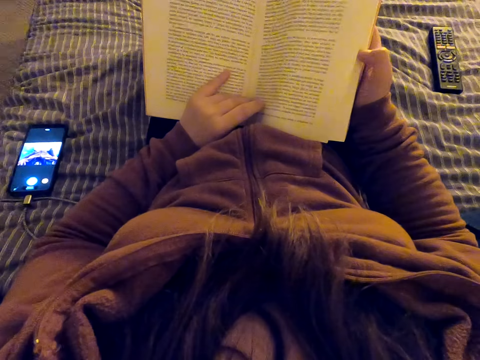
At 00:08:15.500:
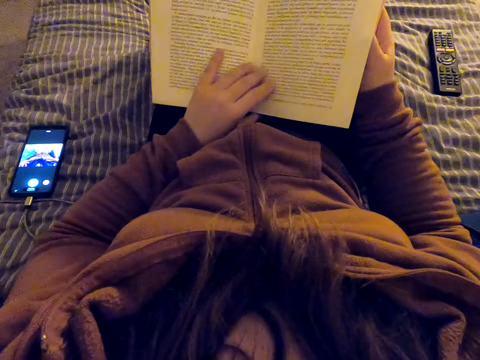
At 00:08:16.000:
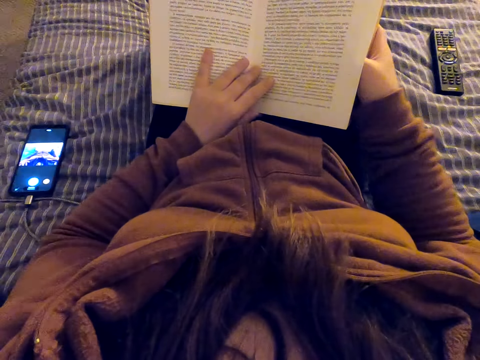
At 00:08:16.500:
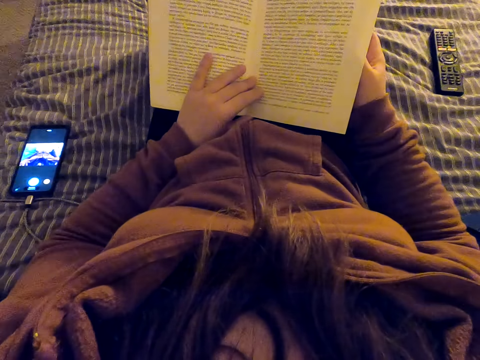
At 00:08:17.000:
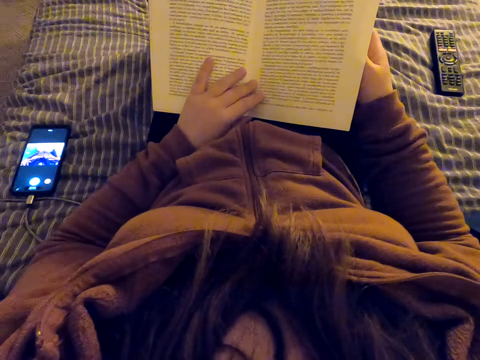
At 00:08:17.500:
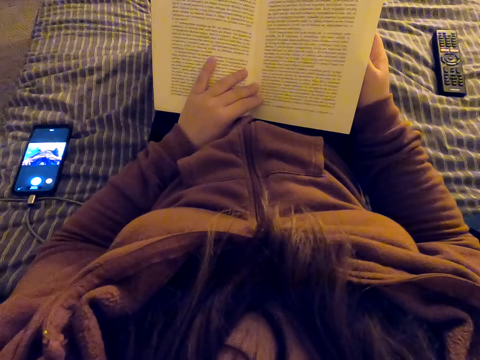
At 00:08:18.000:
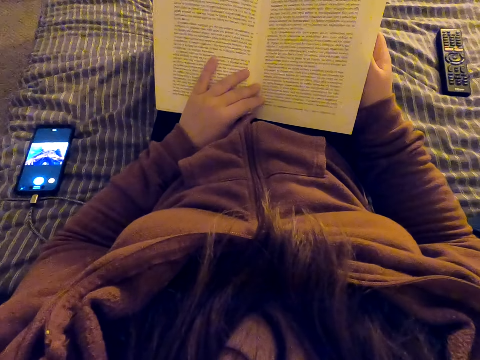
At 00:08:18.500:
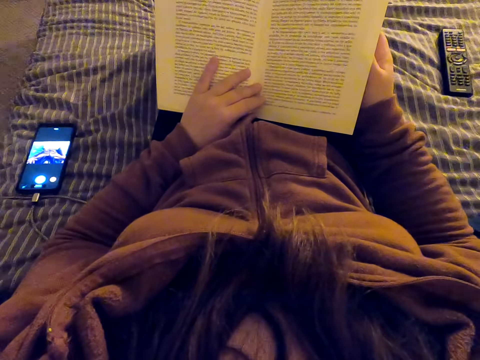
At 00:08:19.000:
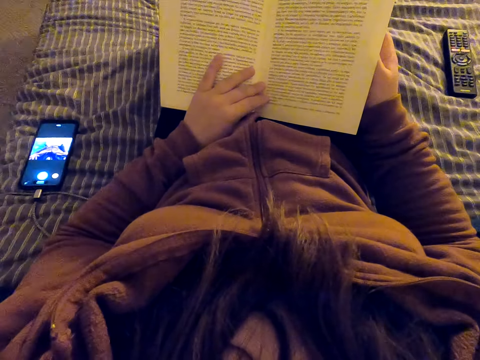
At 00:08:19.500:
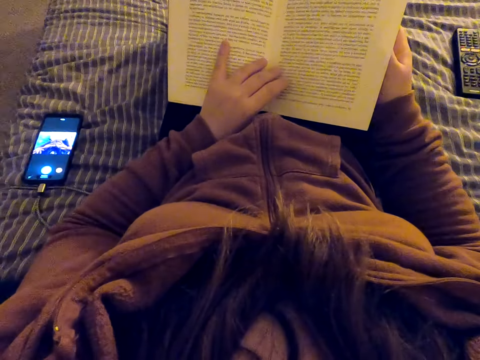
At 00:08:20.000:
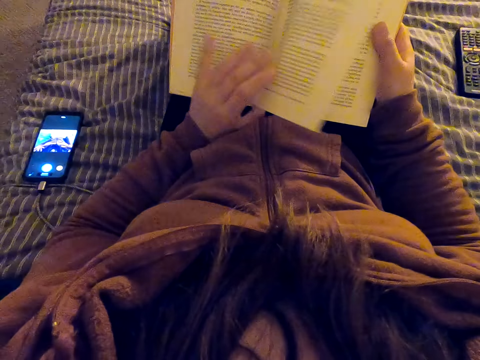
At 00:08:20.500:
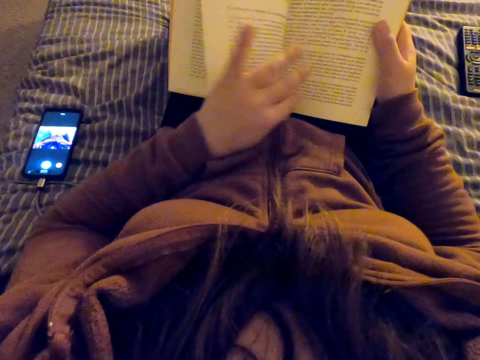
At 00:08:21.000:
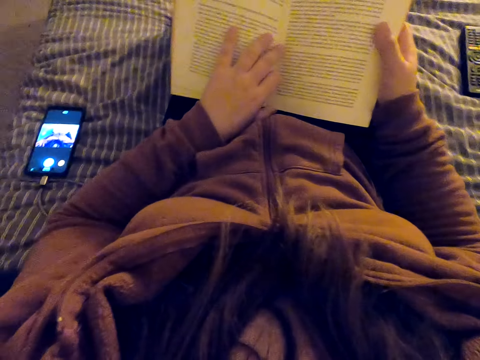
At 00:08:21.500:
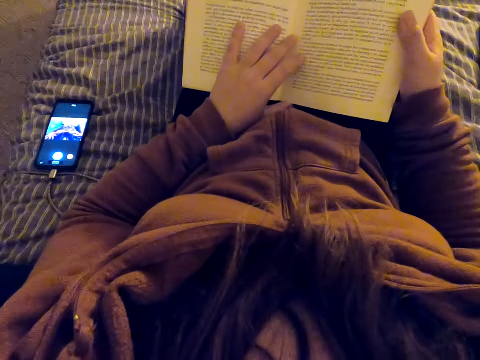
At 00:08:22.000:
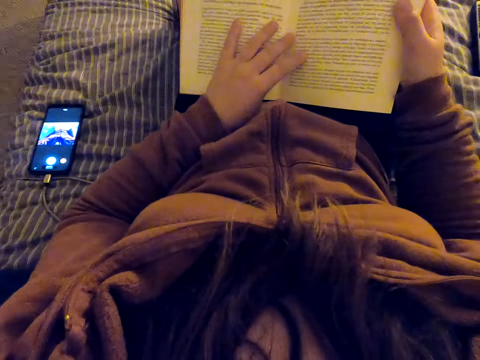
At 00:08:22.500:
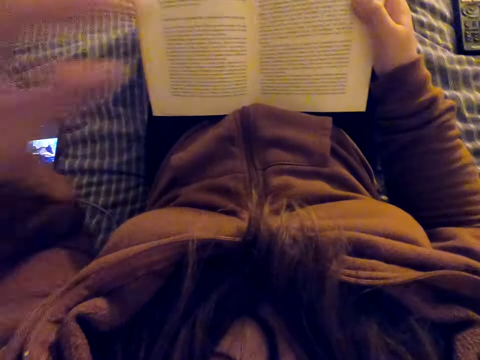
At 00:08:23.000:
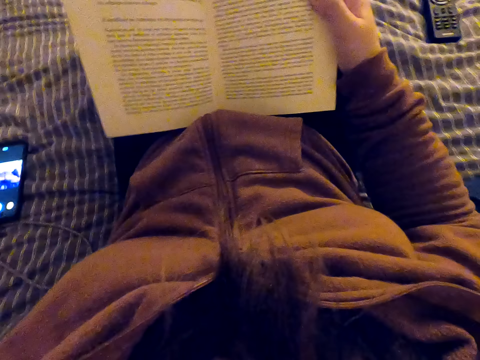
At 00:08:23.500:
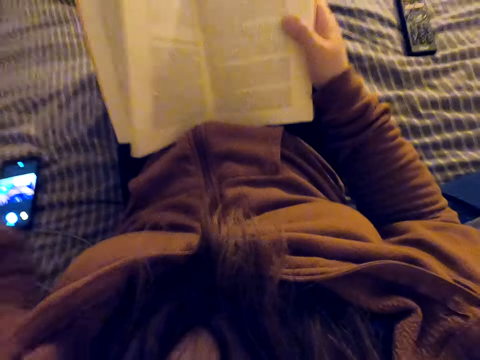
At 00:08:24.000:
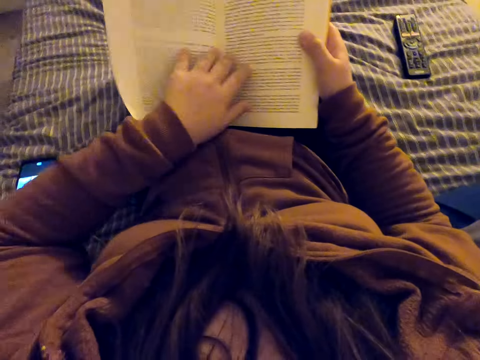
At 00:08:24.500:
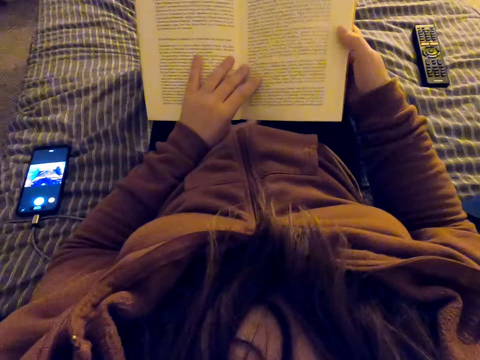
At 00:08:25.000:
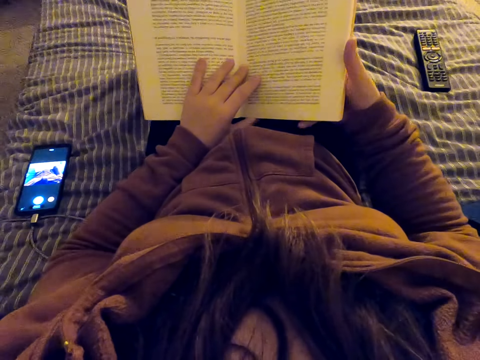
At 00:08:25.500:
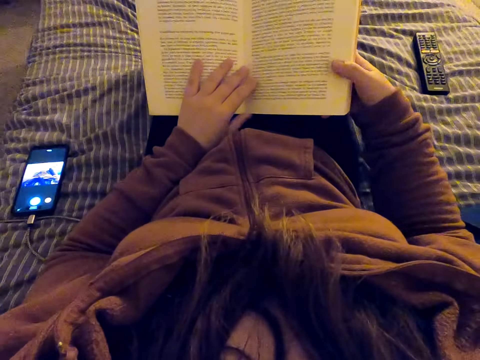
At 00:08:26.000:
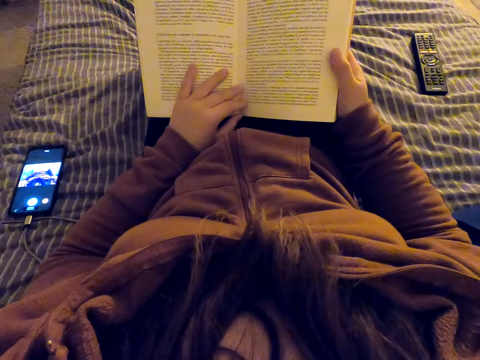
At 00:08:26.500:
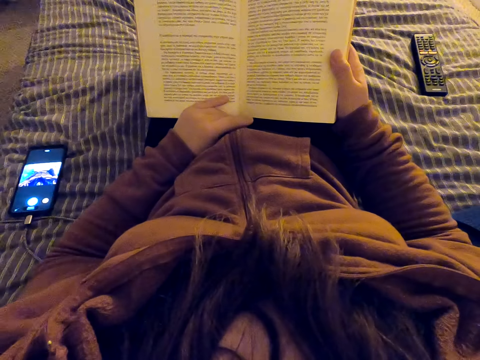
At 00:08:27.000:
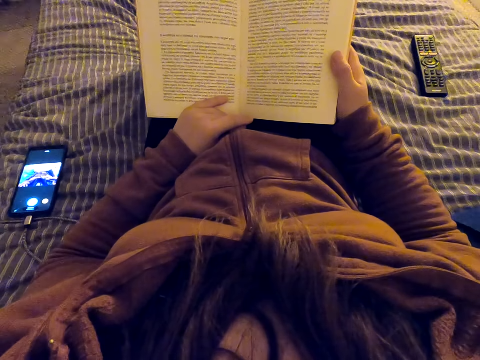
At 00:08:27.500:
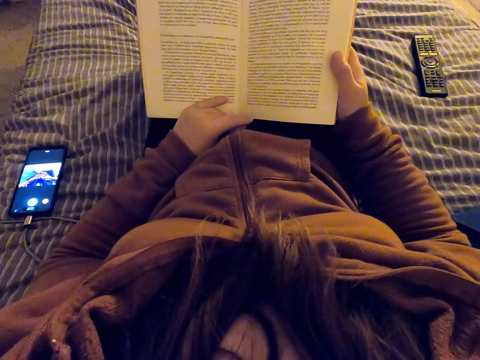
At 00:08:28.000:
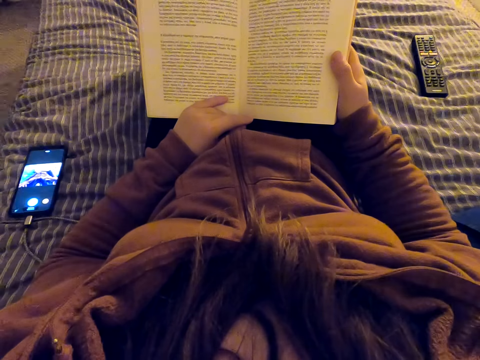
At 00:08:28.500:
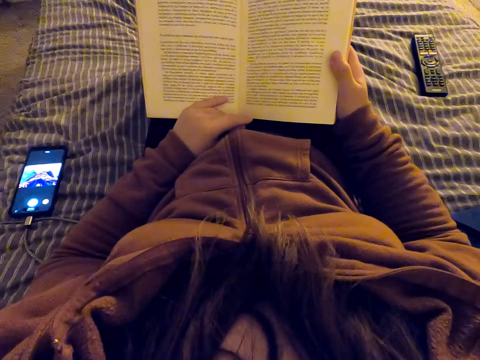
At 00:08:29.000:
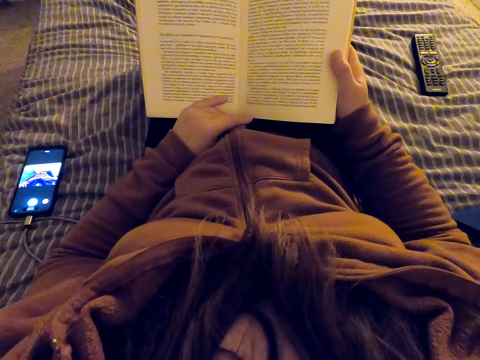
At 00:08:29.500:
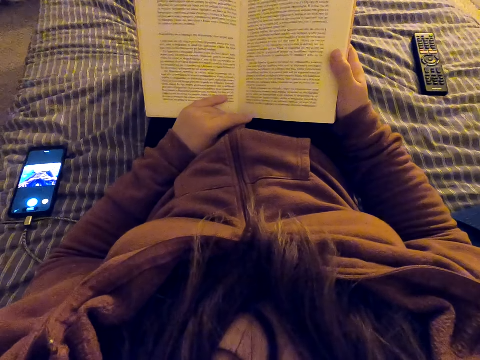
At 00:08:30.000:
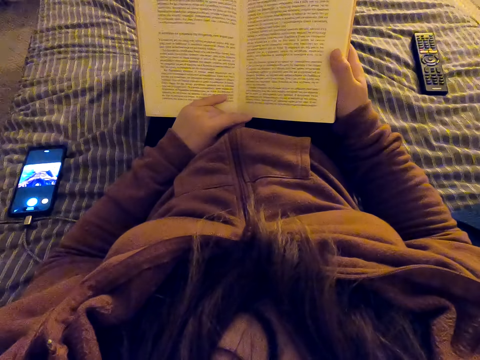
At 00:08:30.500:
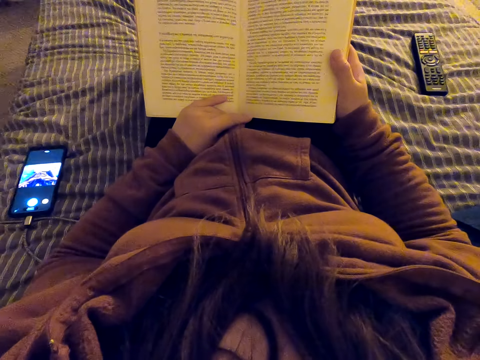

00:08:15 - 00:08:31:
The camera wearer reads a book. They turn a page of the book. They read the book. They lift the left hand. They touch a camera with the left hand. They adjust the camera. They put the left hand on the book. They read the book. They move the right hand. They move the left hand.

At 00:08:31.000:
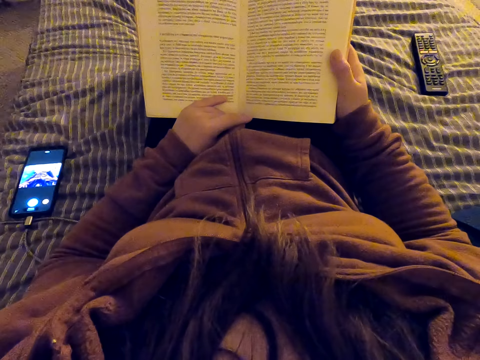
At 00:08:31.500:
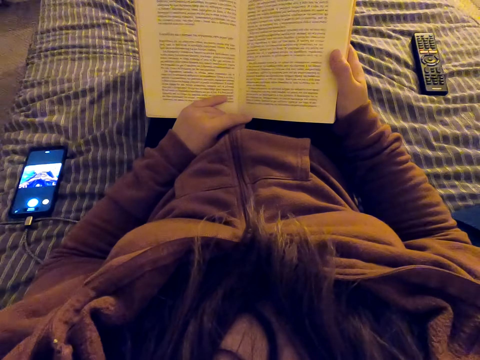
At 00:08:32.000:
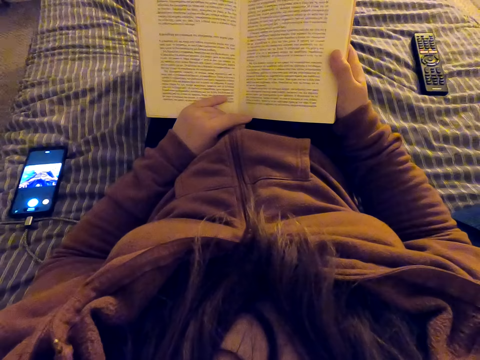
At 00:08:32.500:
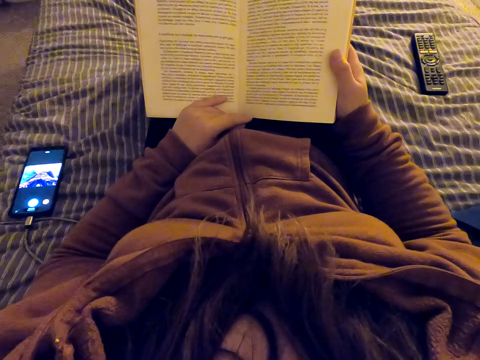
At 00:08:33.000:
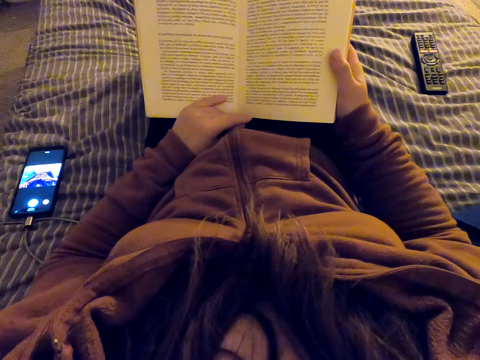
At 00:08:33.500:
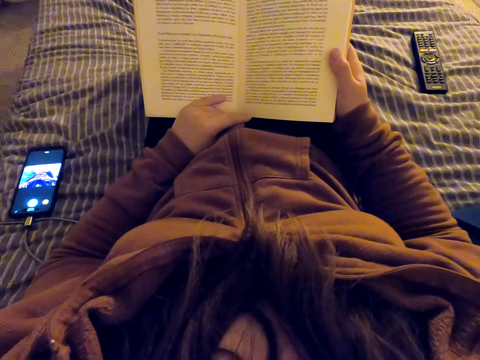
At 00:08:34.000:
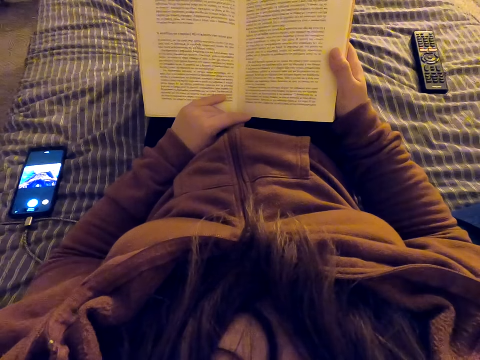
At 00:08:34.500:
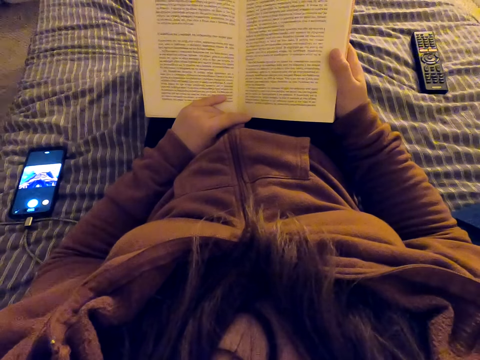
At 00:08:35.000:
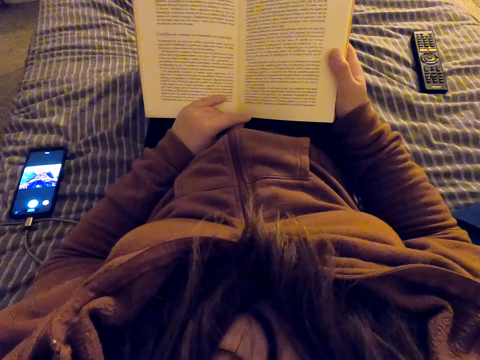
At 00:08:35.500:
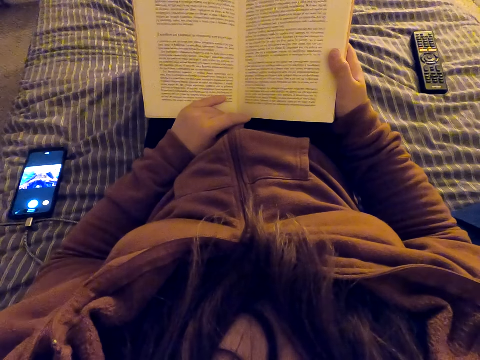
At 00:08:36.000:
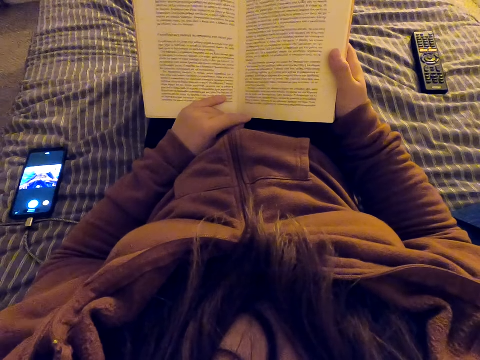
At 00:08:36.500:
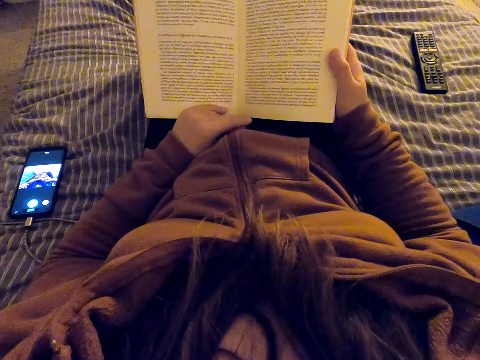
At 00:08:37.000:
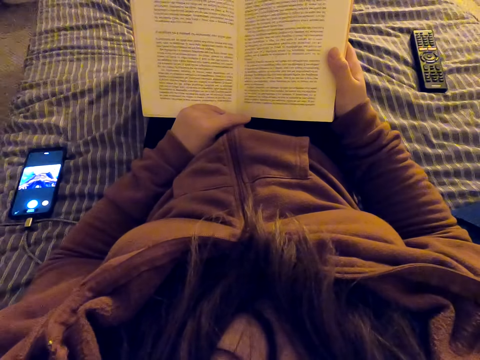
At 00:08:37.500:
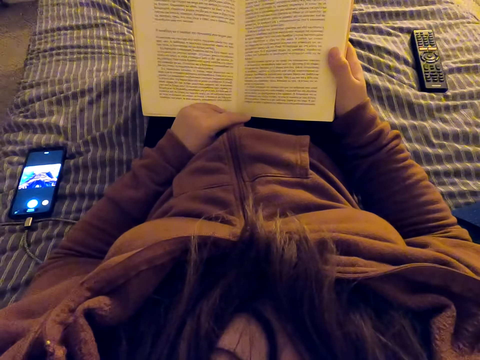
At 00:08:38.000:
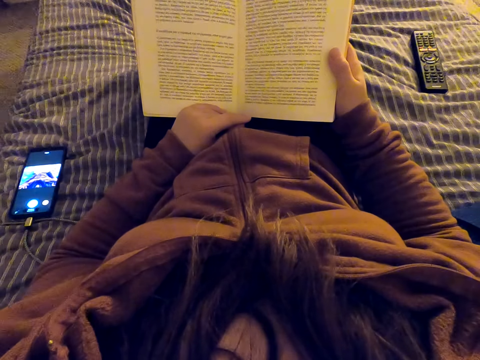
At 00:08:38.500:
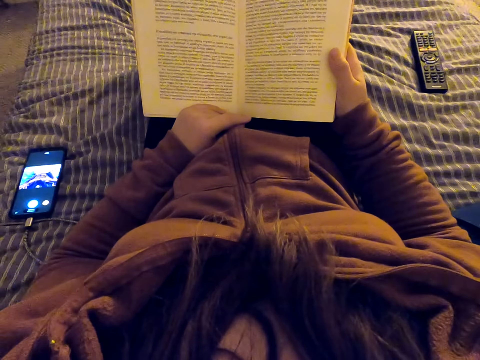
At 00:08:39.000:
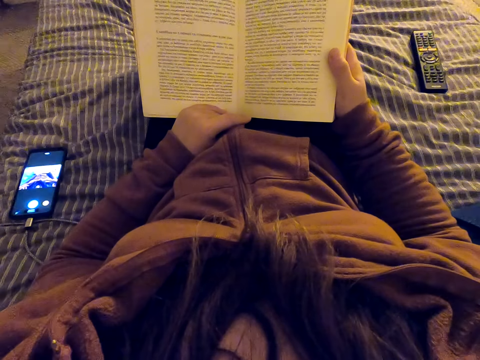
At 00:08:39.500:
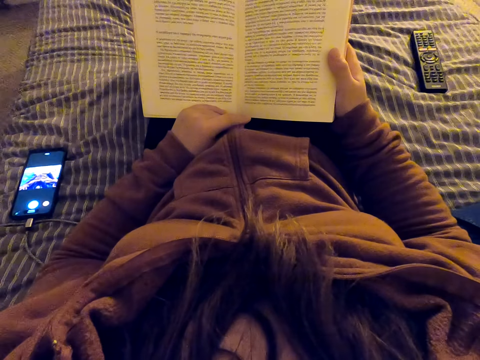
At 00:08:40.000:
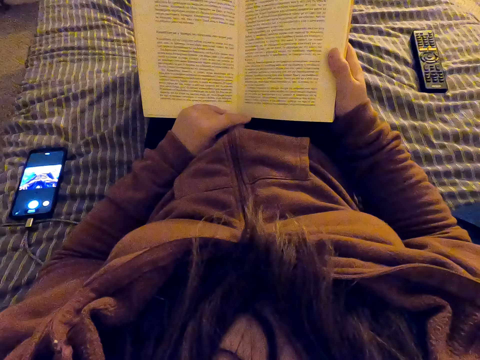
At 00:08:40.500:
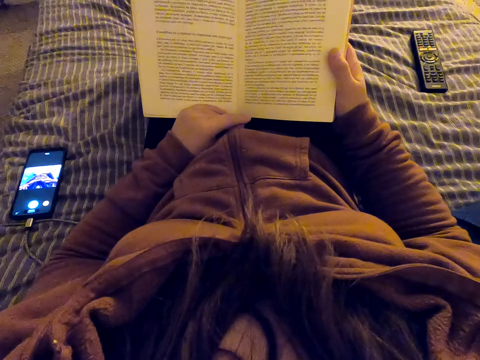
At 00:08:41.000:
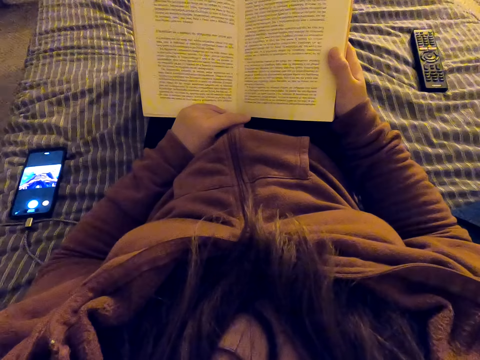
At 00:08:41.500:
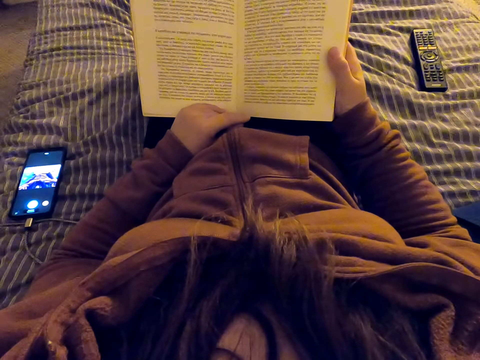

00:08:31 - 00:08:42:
The camera wearer moves the left hand.
